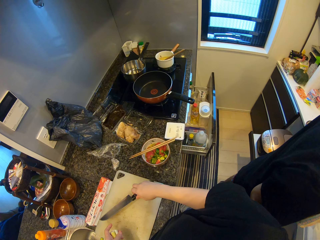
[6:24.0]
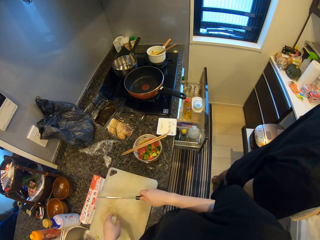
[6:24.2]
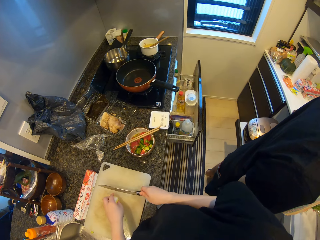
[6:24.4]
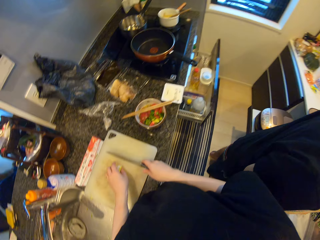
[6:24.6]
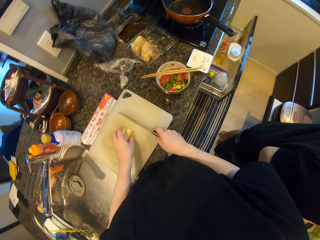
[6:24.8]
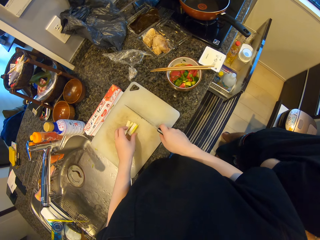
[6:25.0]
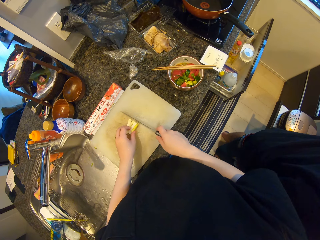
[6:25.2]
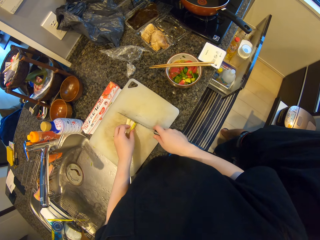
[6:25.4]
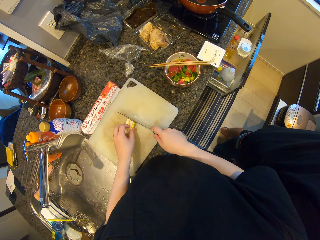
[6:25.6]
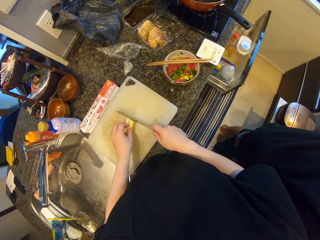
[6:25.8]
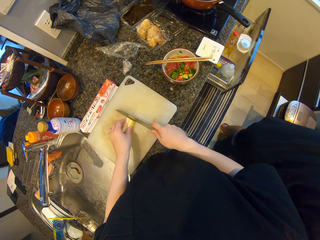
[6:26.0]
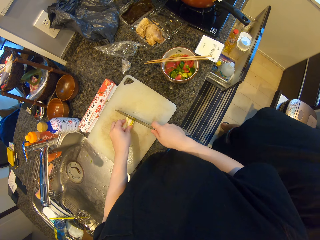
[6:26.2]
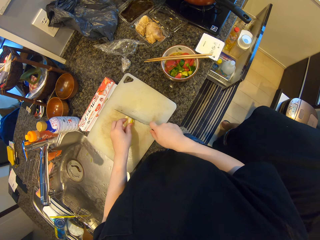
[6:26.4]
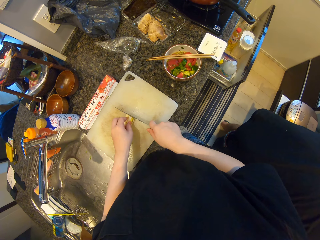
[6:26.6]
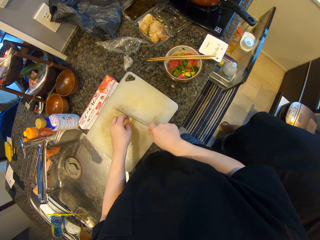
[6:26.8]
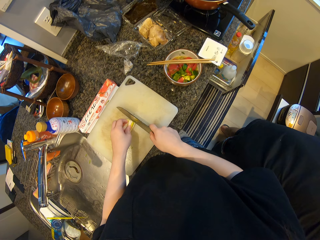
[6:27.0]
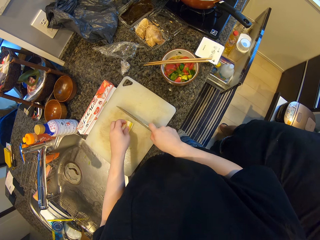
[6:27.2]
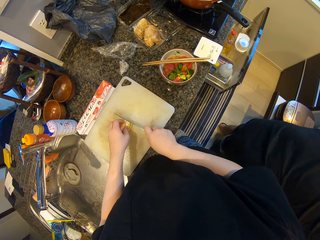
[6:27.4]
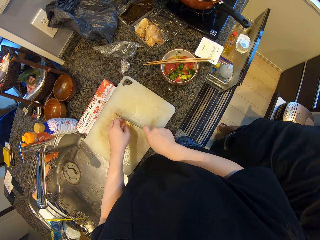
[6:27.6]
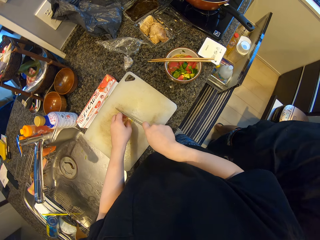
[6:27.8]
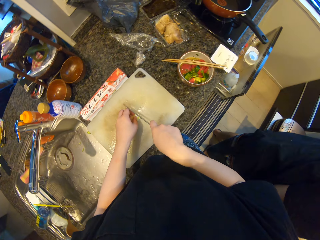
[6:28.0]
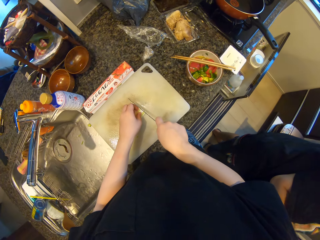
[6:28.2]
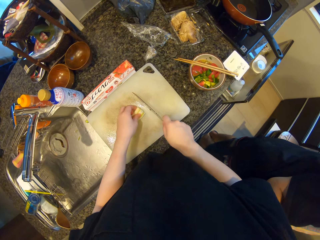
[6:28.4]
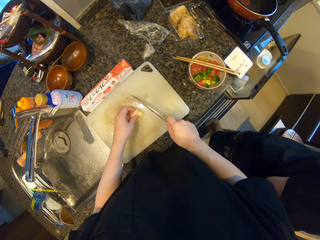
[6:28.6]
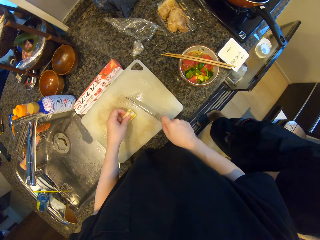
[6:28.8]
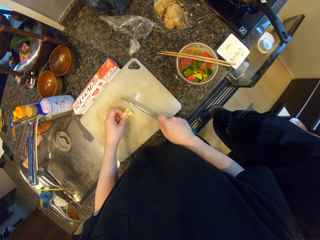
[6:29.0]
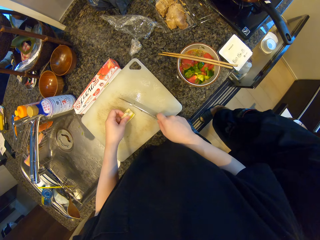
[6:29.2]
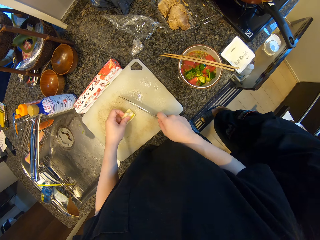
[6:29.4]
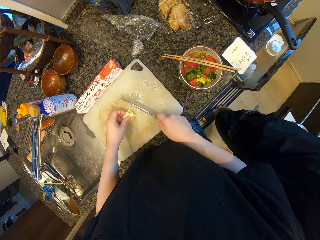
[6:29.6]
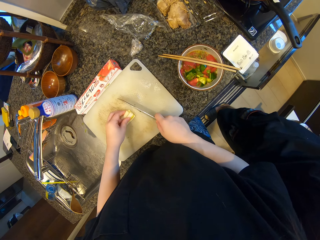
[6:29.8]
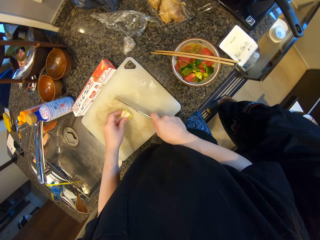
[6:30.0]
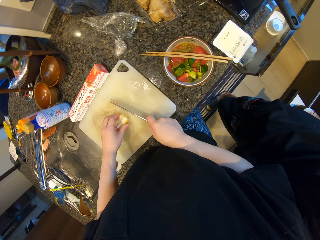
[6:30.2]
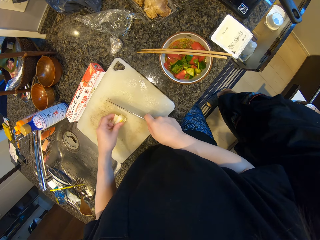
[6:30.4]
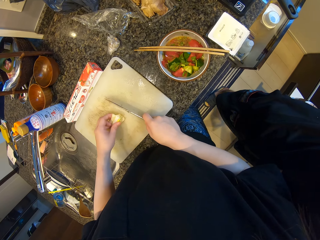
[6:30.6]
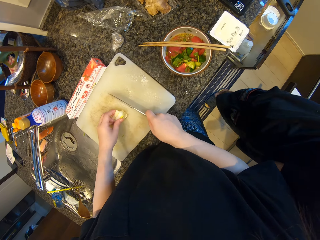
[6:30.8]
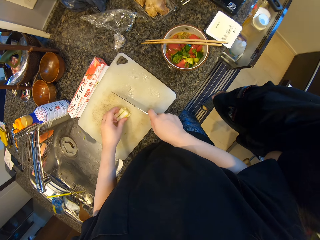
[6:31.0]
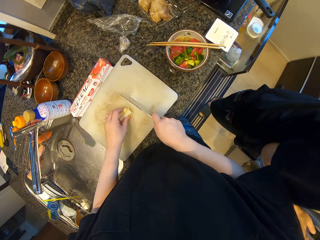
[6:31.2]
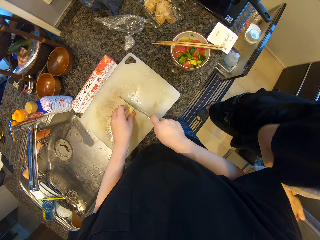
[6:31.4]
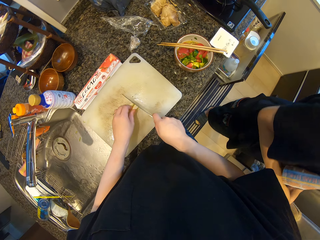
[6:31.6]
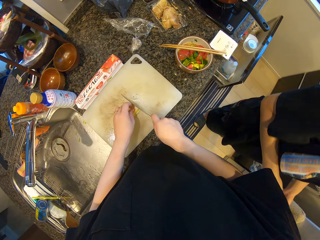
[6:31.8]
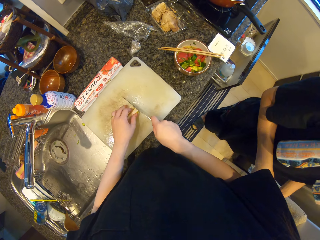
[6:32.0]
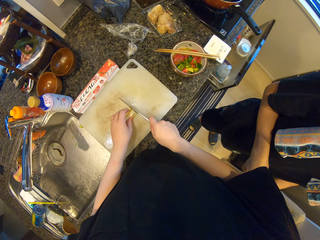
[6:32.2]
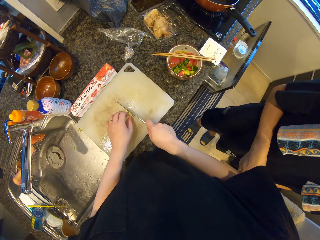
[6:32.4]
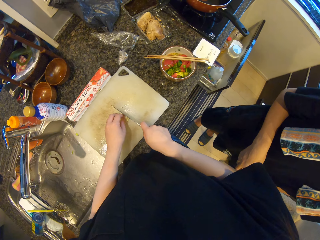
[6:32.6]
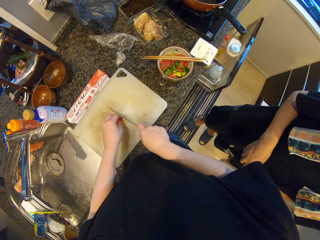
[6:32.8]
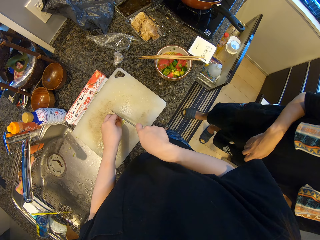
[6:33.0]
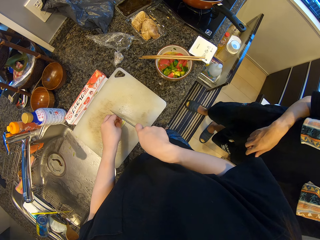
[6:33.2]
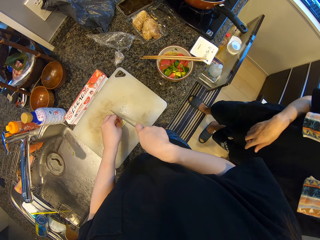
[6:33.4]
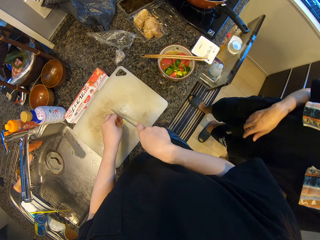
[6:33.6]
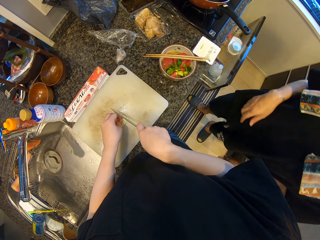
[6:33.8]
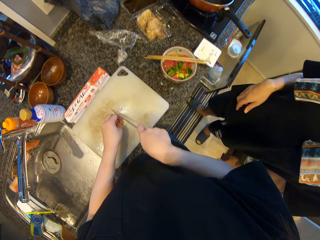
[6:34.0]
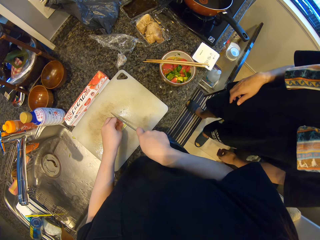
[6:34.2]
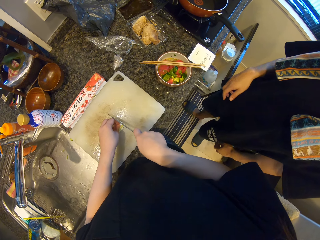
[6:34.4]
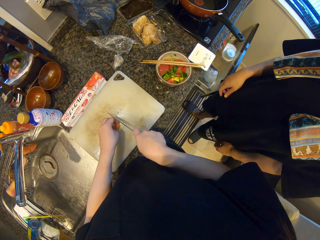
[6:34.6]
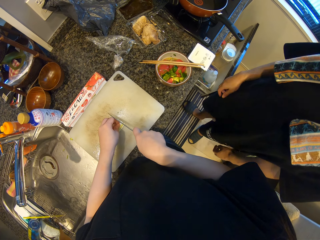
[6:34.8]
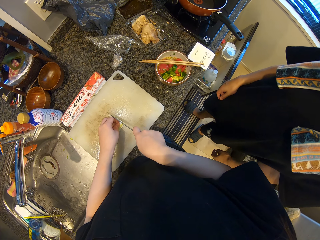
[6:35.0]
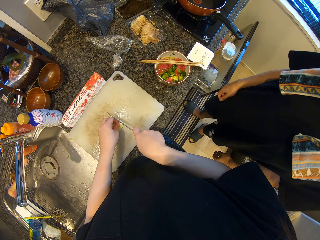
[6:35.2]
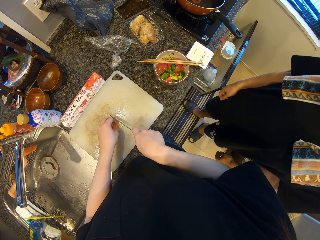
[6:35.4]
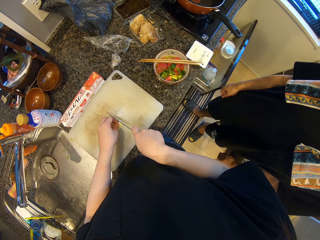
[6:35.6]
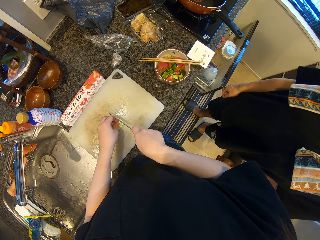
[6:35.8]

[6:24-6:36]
The camera wearer picks up a knife from the chopping board. They drop the white asparagus on the chopping board. They hold something. They cut something. They arrange the white asparagus on the chopping board.

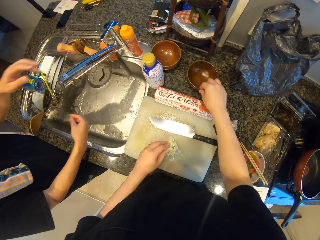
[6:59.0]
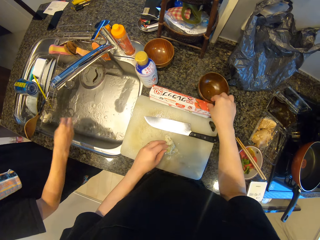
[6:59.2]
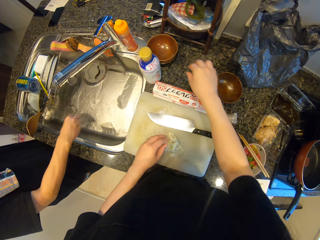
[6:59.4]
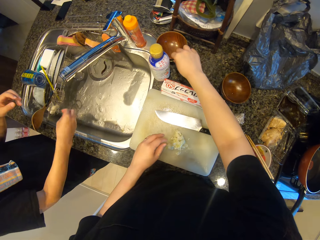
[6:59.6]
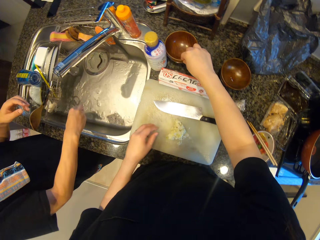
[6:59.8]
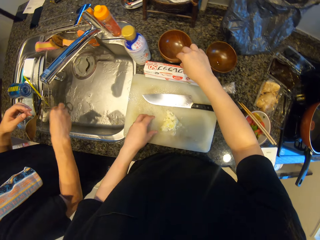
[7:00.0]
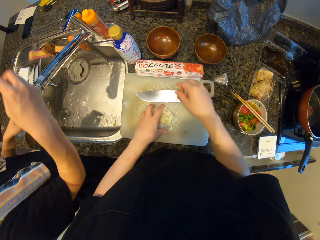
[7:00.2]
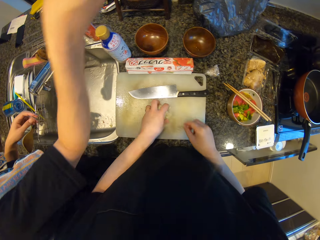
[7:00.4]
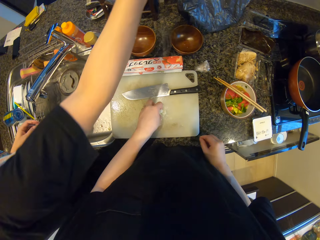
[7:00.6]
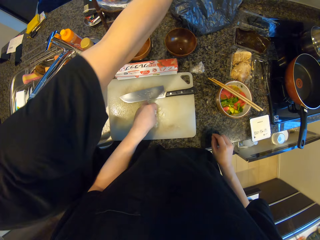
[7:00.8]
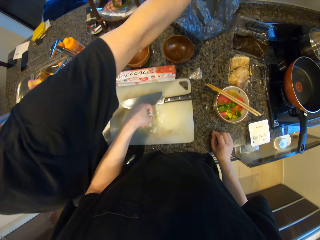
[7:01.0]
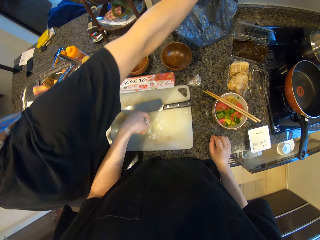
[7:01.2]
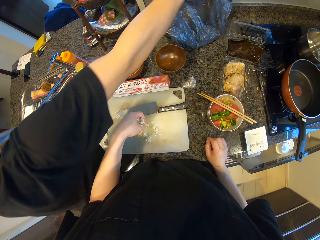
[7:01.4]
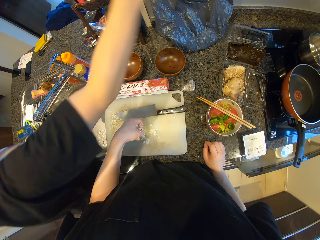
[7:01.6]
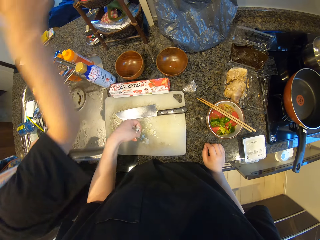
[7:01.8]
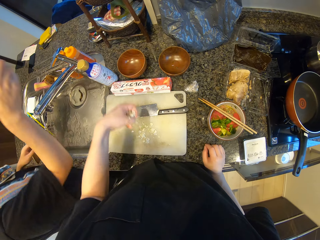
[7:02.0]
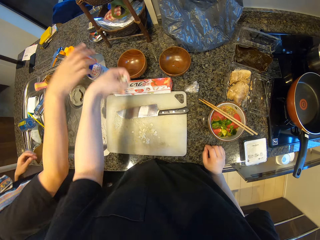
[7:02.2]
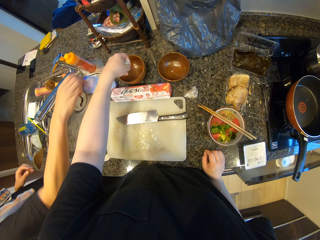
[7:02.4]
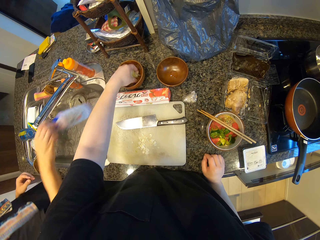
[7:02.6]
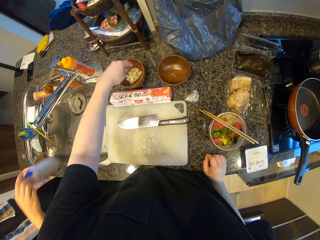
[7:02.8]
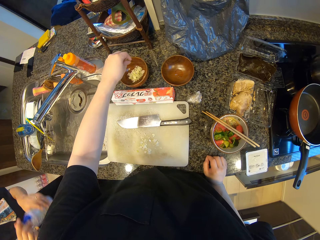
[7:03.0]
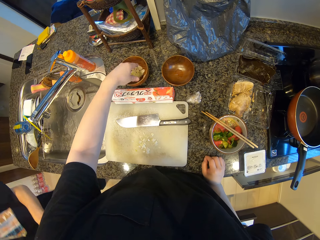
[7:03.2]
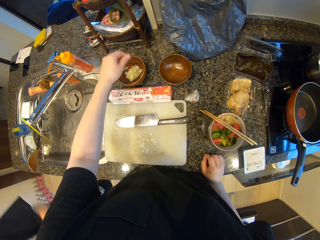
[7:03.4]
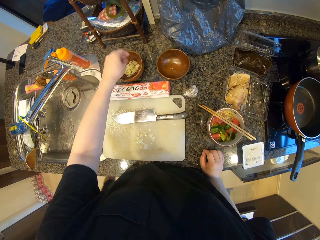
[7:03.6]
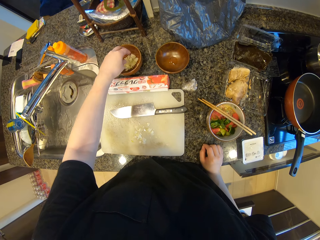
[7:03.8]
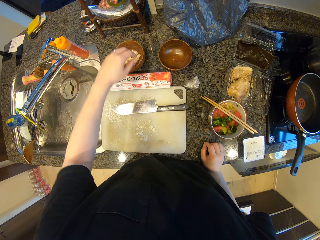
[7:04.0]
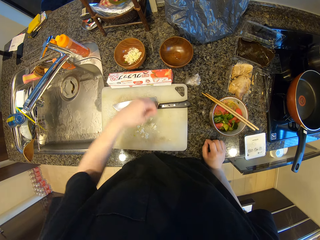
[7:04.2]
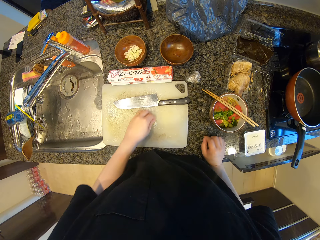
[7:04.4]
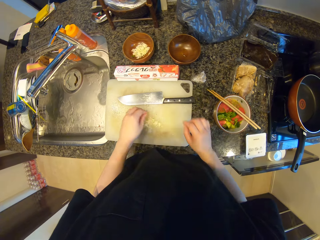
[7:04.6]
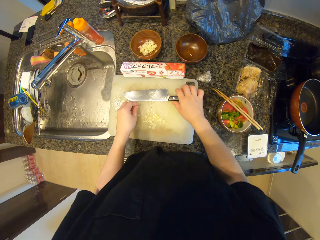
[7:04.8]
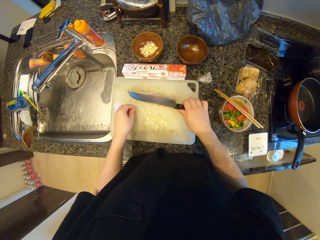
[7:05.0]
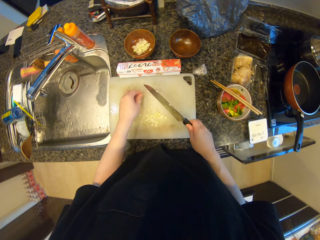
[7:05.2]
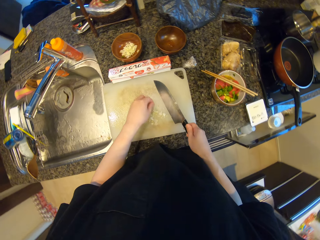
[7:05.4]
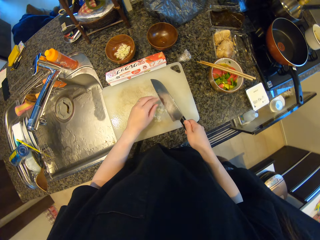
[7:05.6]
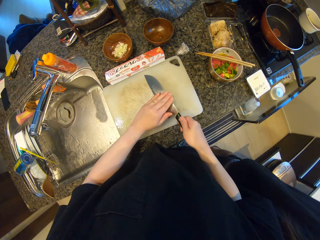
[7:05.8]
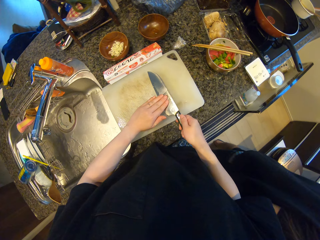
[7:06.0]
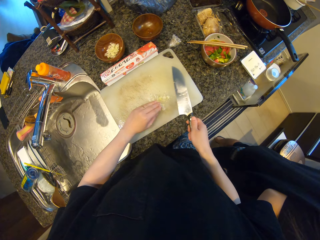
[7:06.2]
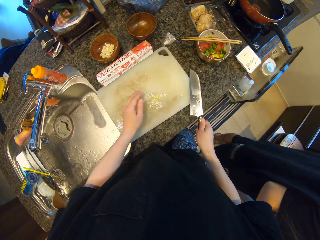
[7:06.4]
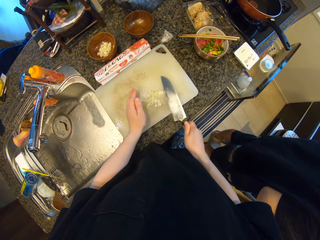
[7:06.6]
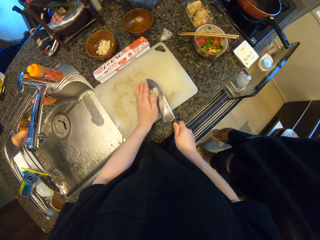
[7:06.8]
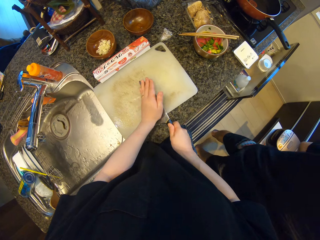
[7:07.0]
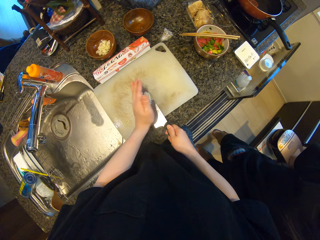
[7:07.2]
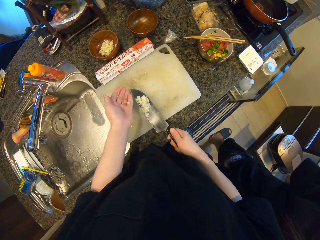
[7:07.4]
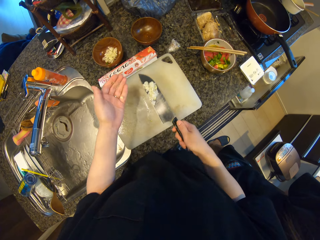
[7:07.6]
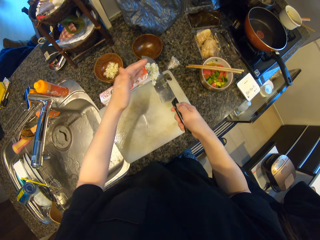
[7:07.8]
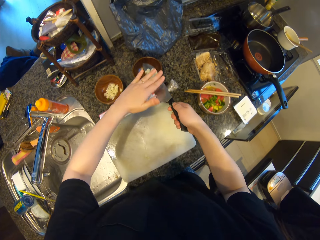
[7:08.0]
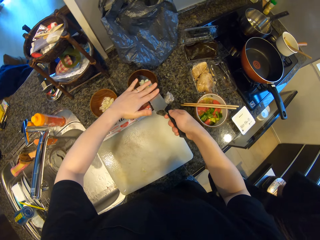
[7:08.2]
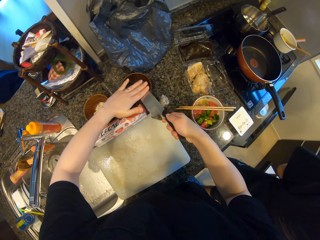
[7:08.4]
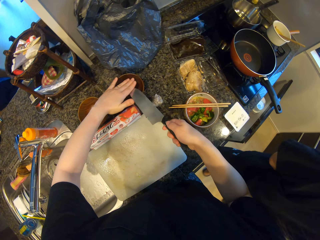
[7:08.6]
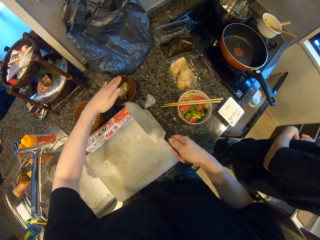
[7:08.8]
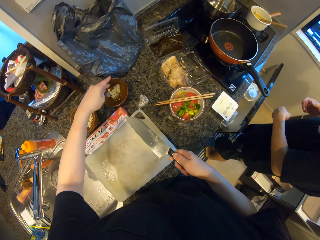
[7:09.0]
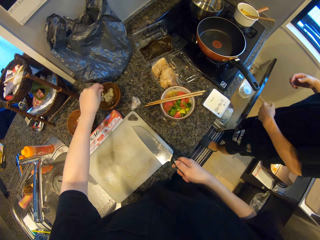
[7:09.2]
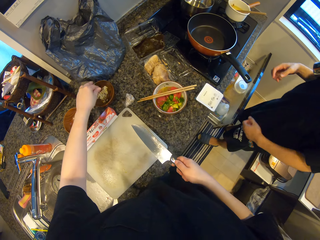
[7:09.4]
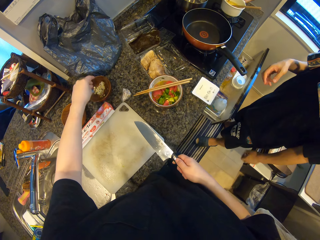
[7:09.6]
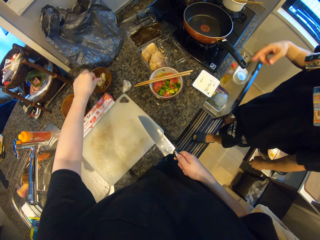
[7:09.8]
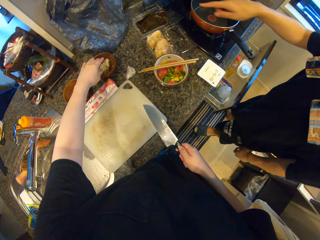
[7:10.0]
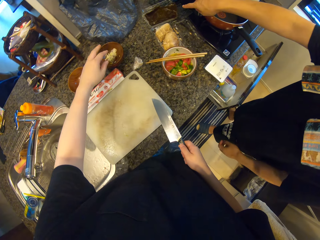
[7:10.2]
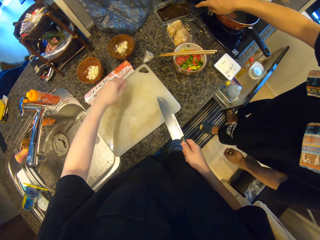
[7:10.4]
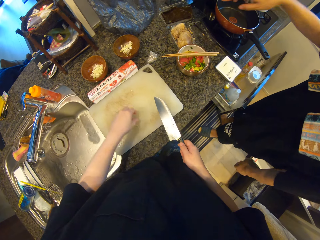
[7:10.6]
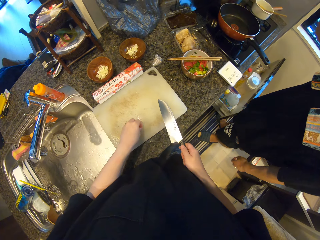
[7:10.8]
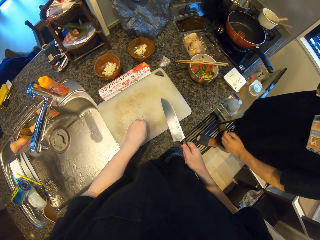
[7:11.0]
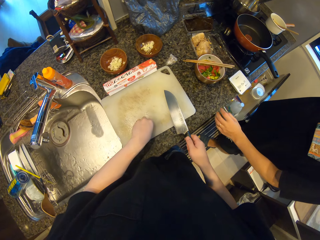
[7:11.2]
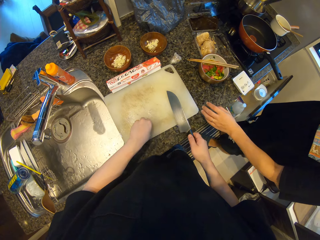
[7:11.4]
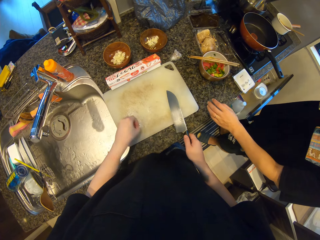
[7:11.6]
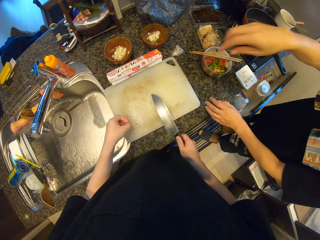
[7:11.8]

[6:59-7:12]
A man closes a tap and flicks his hands. The camera wearer moves another bowl on the counter with his right hand. He moves the bowl on the counter with his right hand again. He packs the sliced white asparagus from the chopping board. The man drops the waste in the waste bag and picks up the bottle of sauce from the counter with his right hand. The camera wearer puts the chopped white asparagus in the other bowl. He packs the sliced white asparagus from the chopping board. He picks up the knife from the chopping board with his right hand. He gathers the chopped white asparagus on the chopping board. He cleans off the chopped white asparagus on the knife. He packs the sliced white asparagus from the chopping board with the knife. He puts the chopped white asparagus in the other bowl. He packs the sliced white asparagus from the chopping board.
